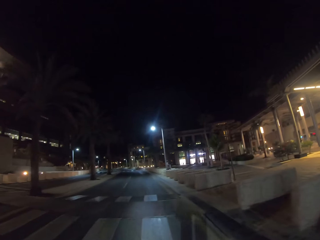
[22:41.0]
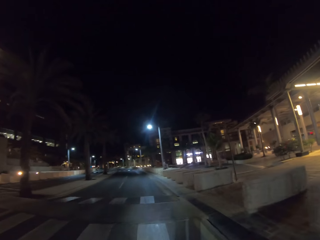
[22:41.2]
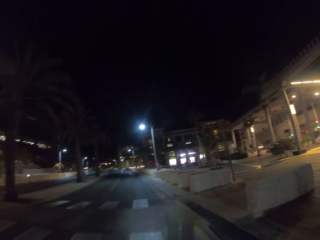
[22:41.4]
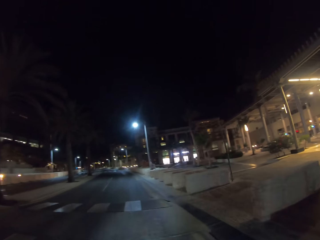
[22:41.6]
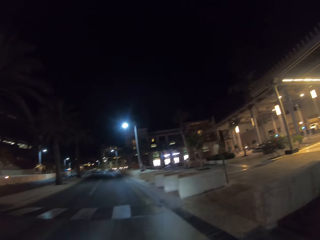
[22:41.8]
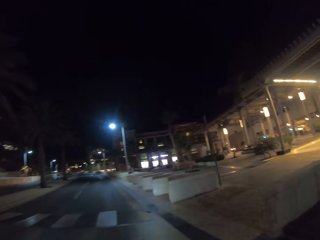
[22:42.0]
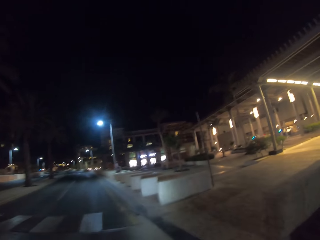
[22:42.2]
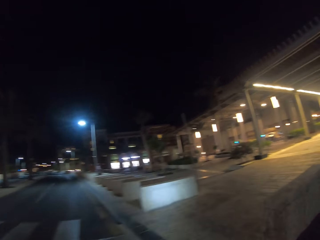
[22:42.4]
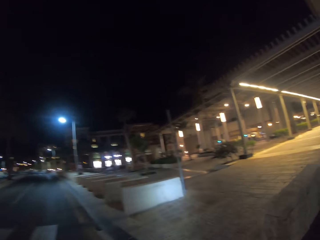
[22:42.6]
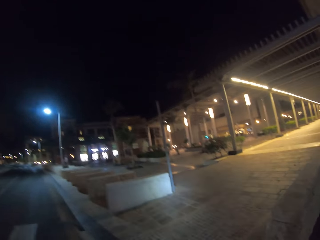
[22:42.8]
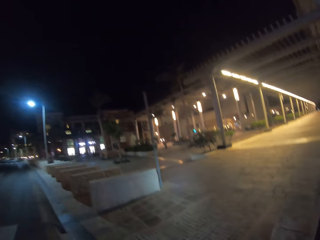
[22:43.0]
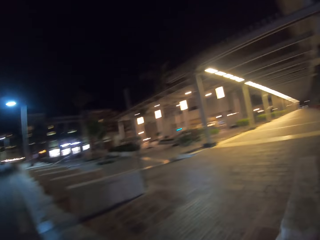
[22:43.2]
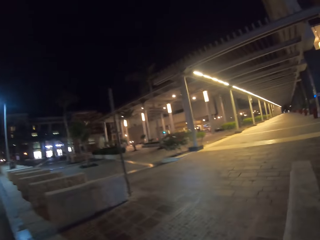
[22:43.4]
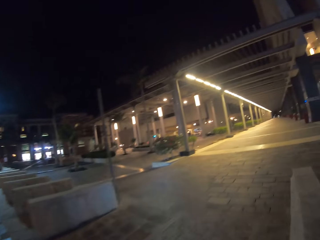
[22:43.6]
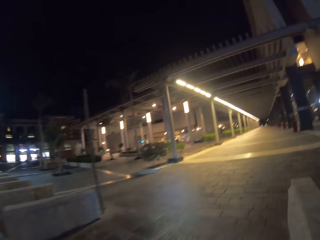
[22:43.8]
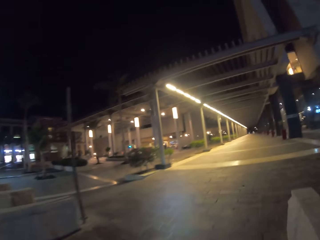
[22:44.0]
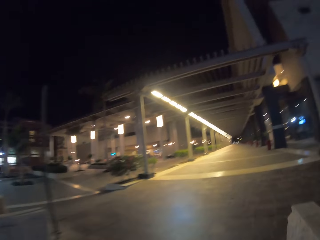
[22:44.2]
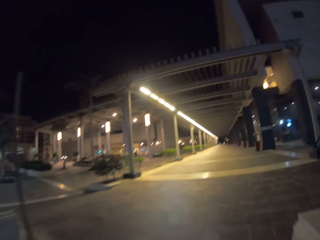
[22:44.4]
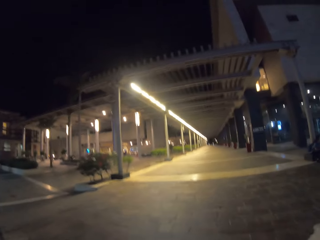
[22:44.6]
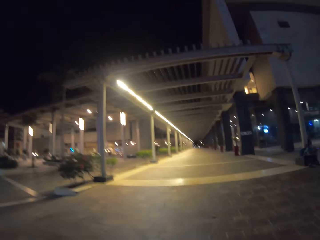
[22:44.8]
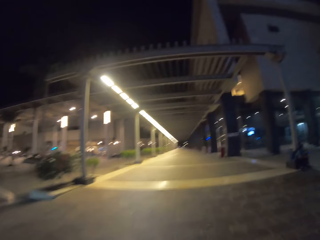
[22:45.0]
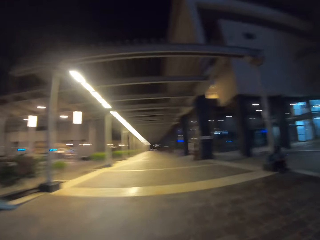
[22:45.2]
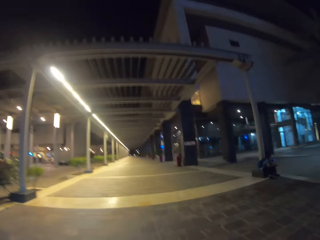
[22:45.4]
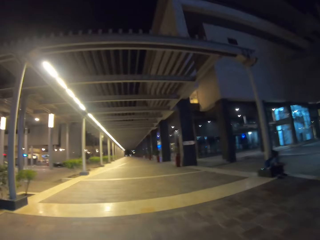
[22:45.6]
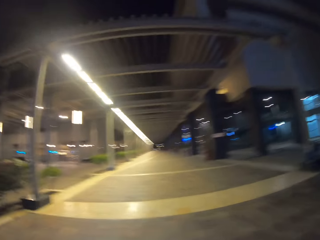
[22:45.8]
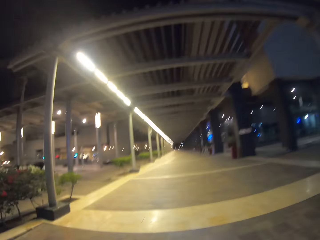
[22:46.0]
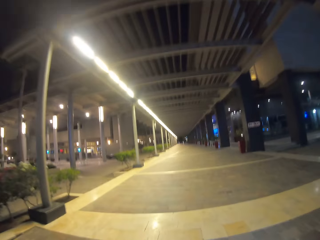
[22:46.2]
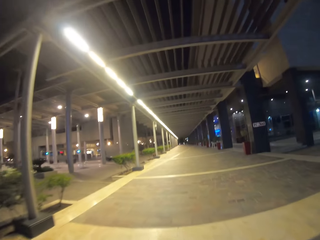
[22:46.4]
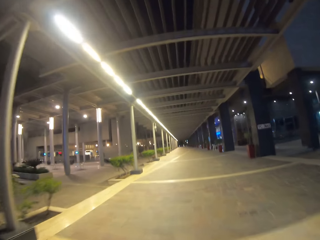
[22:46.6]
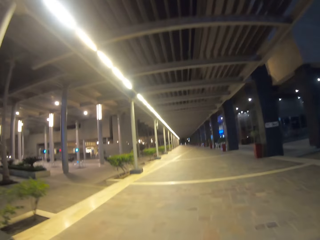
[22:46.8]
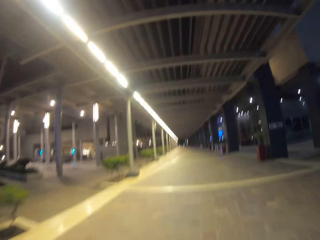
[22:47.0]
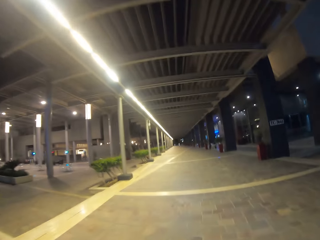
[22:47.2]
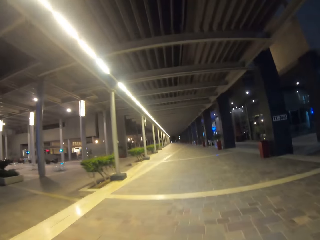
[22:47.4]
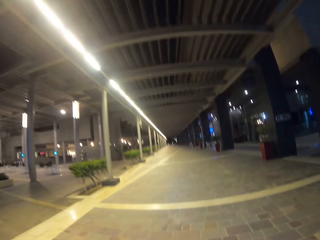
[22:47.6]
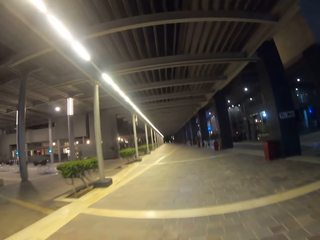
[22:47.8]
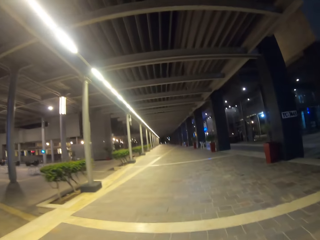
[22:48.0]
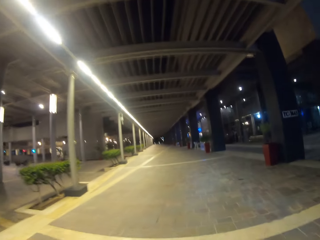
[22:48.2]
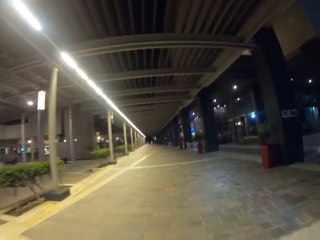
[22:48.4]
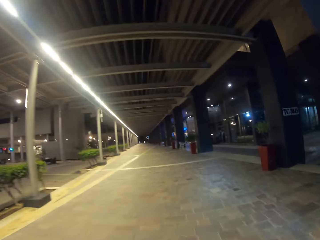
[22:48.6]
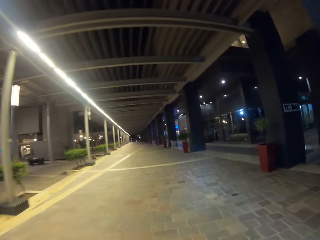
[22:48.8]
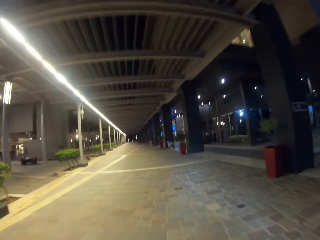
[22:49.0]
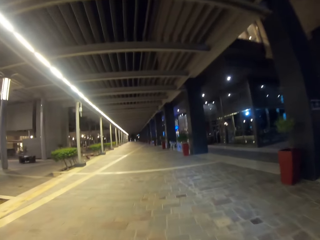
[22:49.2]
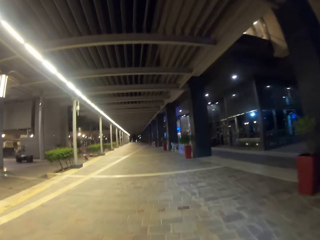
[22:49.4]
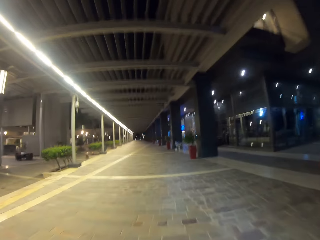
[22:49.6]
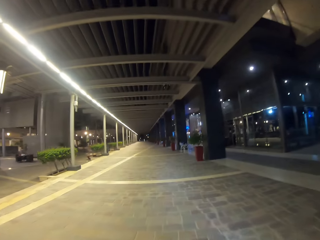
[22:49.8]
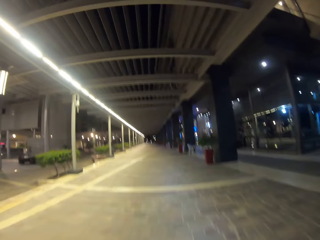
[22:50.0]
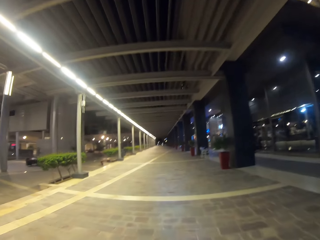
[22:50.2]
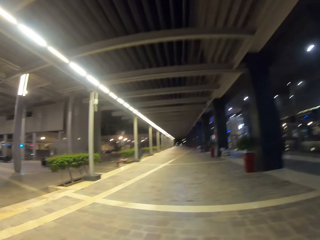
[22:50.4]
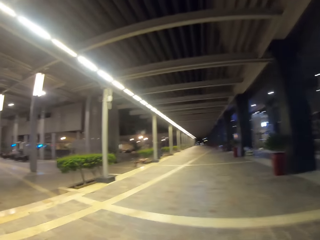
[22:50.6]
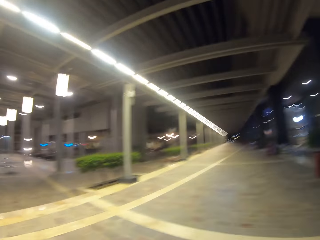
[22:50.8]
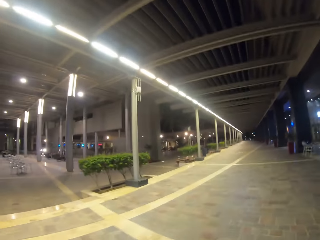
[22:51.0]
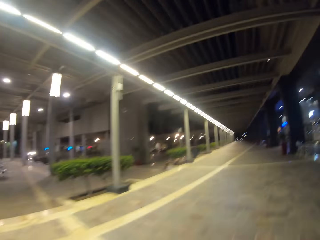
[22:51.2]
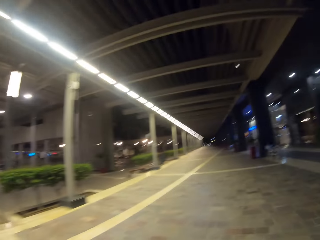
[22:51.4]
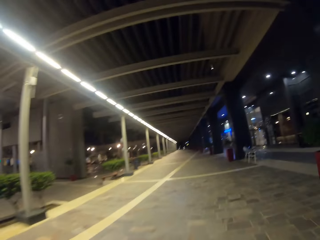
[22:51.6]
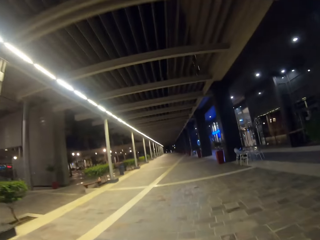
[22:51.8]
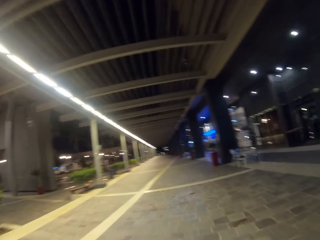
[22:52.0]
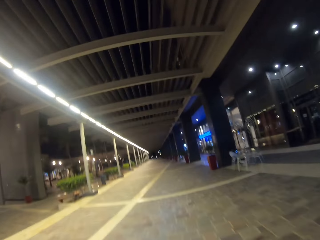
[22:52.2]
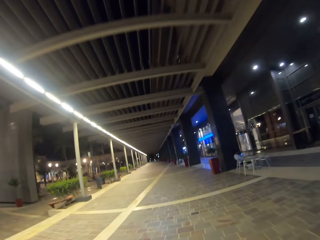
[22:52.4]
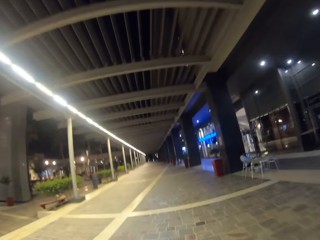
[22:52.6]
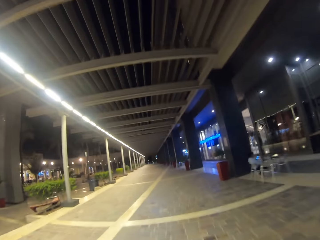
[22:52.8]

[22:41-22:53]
The camera wearer turns to the left.

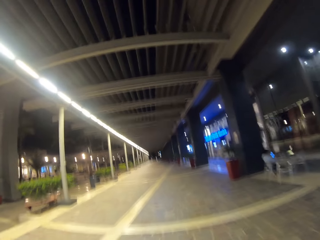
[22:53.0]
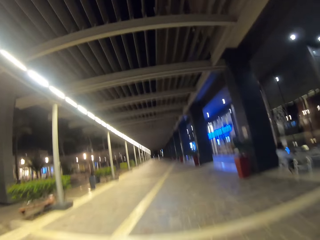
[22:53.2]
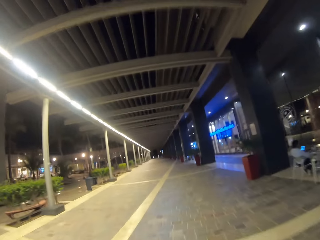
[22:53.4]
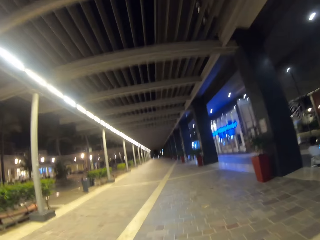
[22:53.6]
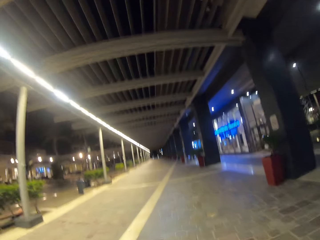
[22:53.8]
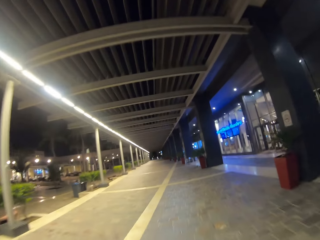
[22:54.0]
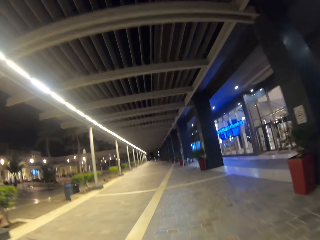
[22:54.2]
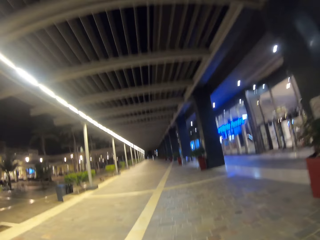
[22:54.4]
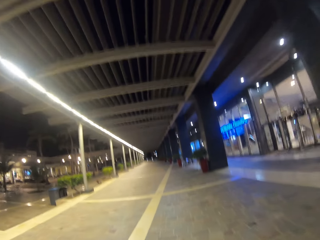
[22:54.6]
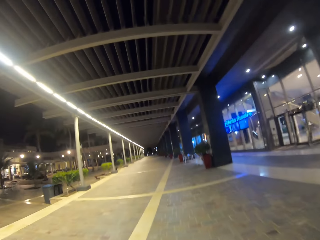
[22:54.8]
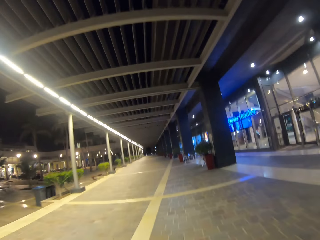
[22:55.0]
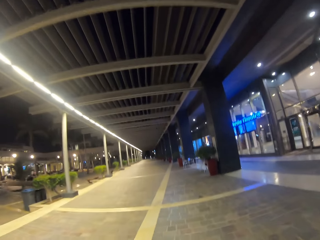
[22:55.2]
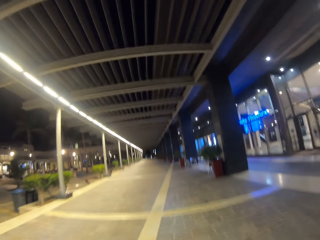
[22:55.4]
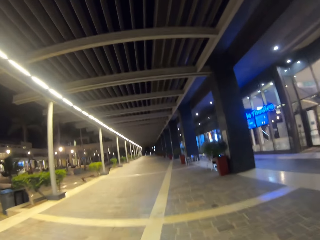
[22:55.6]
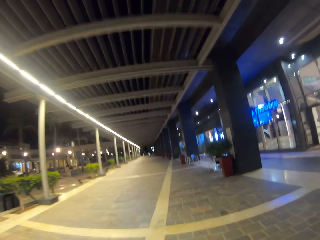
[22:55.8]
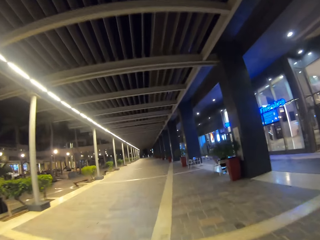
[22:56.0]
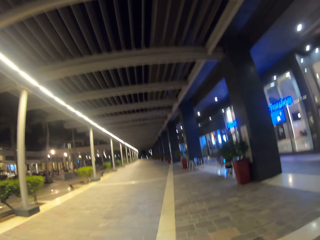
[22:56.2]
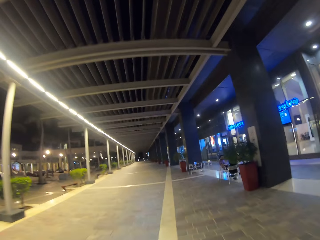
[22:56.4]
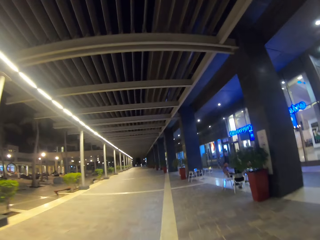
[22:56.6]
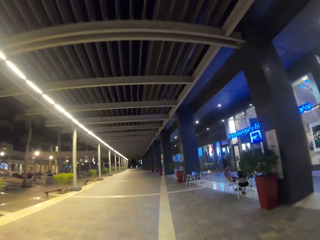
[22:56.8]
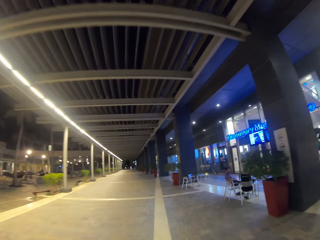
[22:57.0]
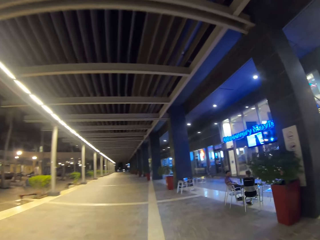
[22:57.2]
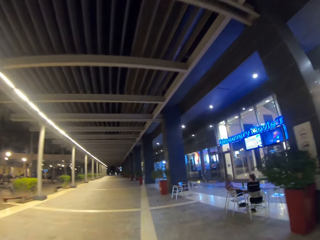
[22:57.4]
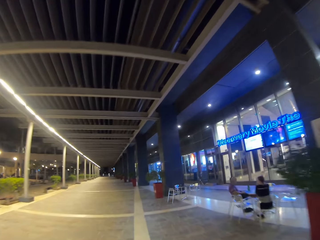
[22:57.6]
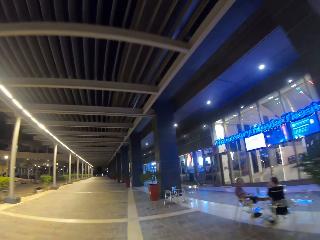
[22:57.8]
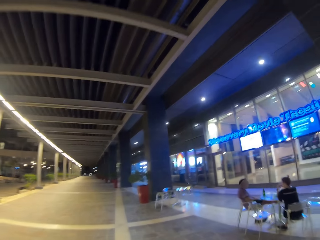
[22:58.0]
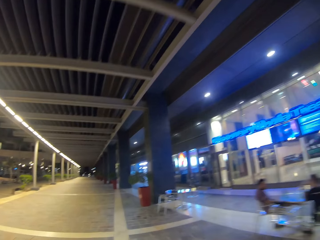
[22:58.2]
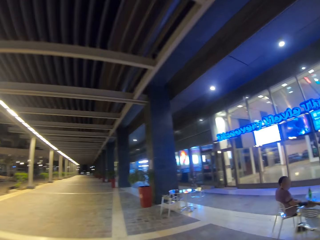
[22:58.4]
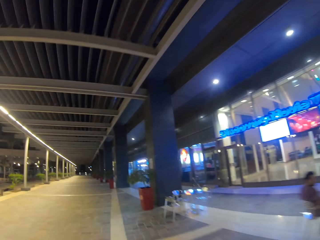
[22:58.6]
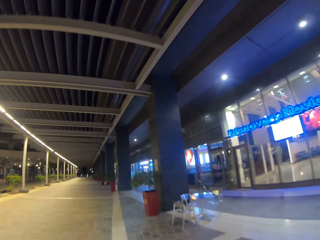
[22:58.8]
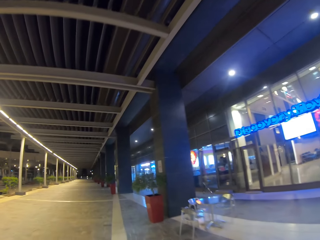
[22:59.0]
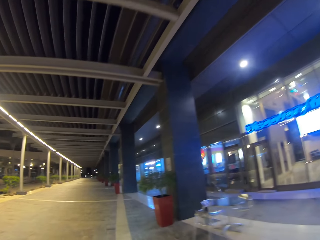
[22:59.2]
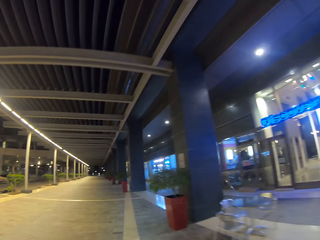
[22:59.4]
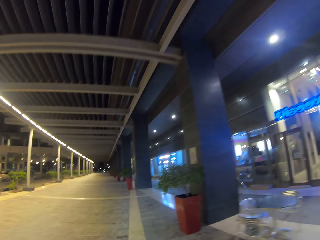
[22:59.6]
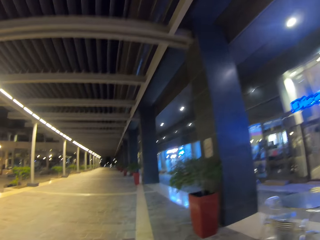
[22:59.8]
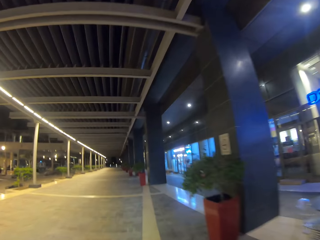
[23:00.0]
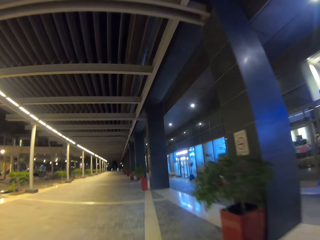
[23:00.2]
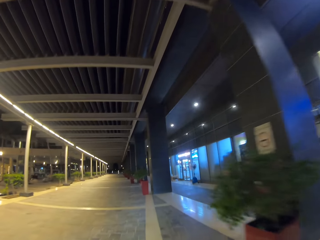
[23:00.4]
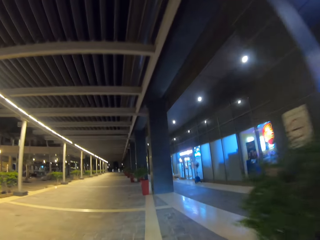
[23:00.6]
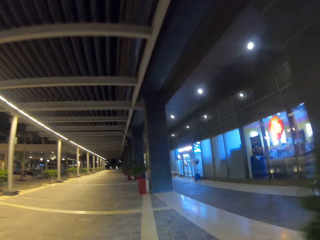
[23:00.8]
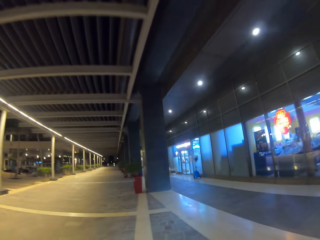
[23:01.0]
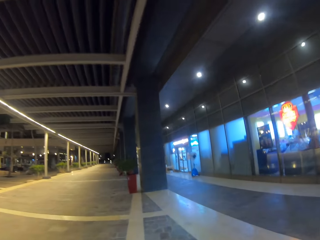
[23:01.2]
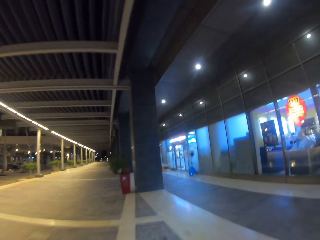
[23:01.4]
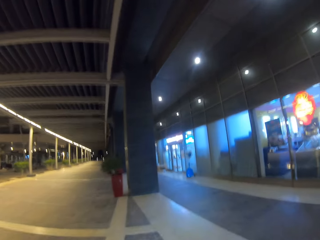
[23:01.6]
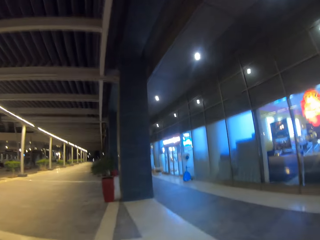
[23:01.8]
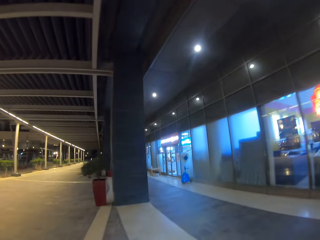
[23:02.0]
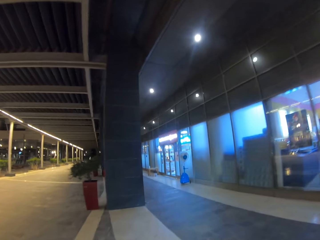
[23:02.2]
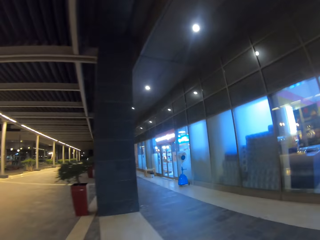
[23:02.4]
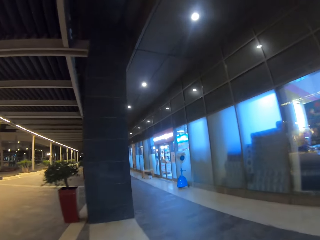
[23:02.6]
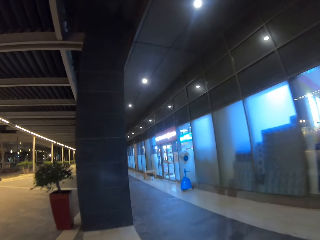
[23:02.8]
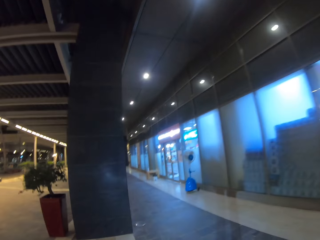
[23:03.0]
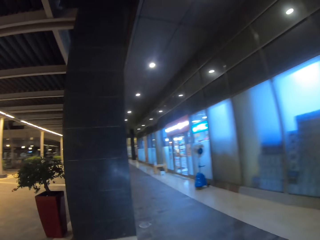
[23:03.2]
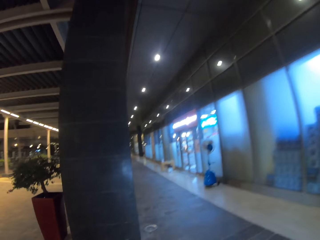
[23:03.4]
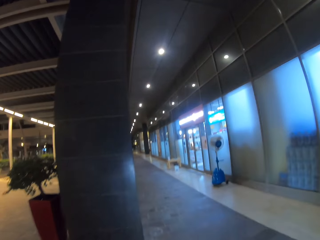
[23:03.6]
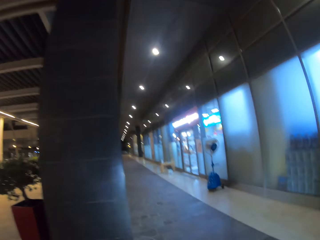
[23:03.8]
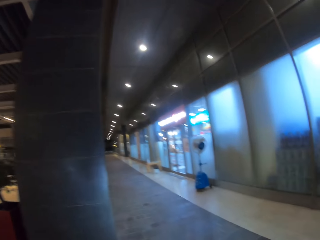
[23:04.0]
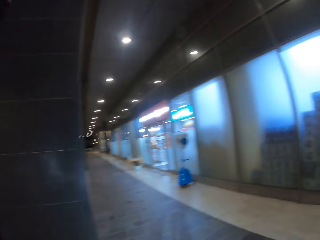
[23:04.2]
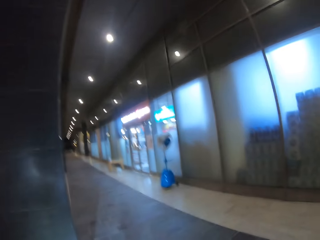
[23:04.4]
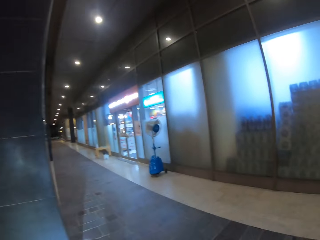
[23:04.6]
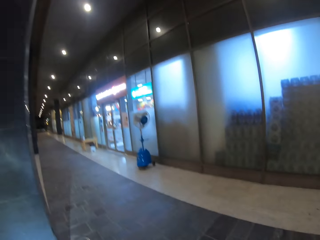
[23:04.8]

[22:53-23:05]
The camera wearer looks aside. They move to the right.
